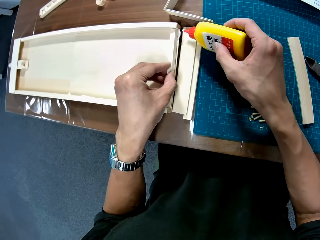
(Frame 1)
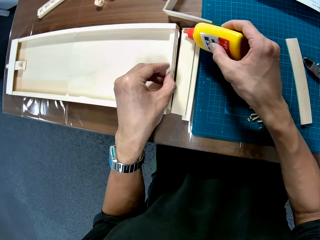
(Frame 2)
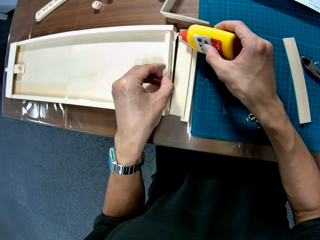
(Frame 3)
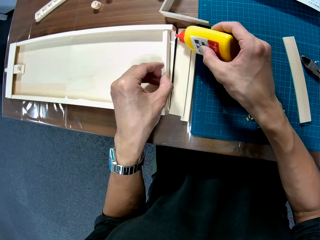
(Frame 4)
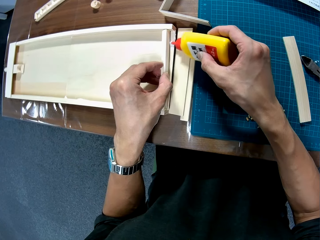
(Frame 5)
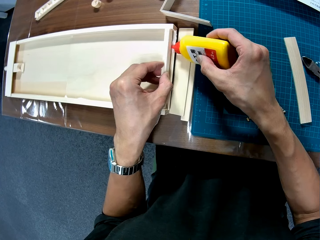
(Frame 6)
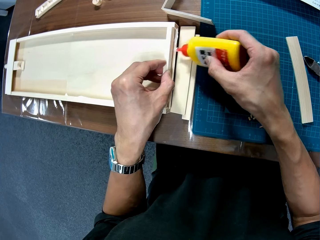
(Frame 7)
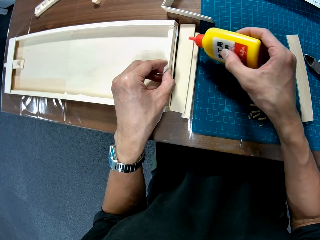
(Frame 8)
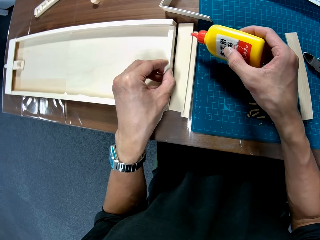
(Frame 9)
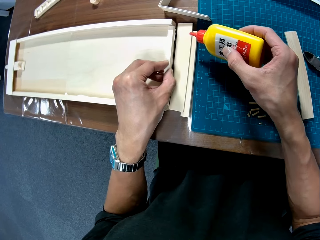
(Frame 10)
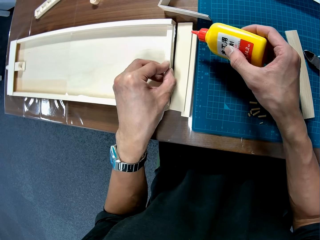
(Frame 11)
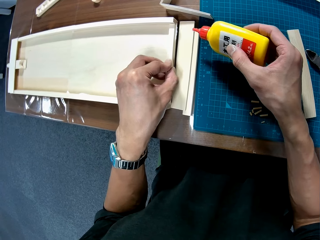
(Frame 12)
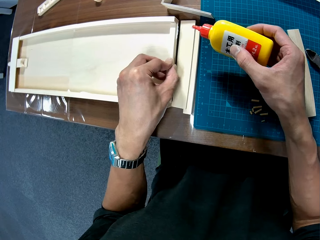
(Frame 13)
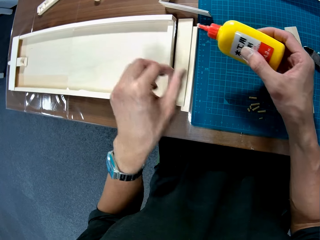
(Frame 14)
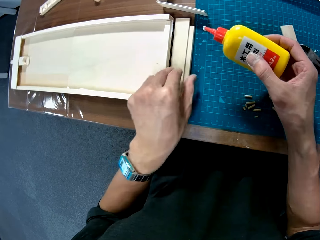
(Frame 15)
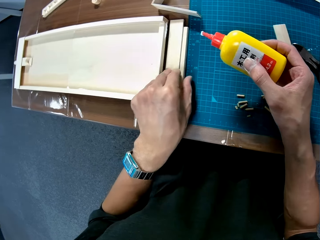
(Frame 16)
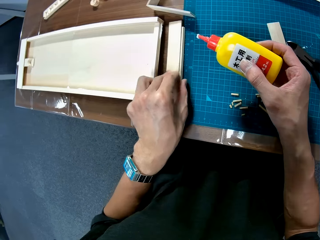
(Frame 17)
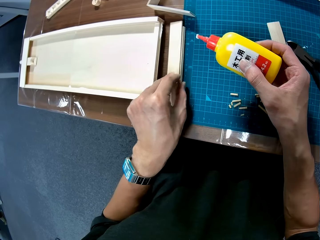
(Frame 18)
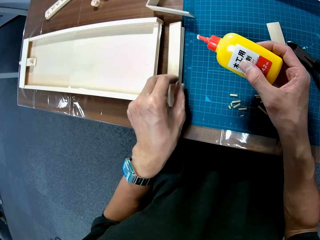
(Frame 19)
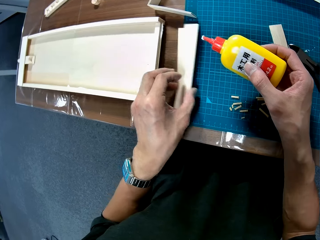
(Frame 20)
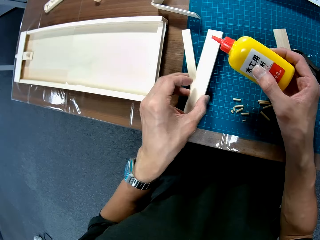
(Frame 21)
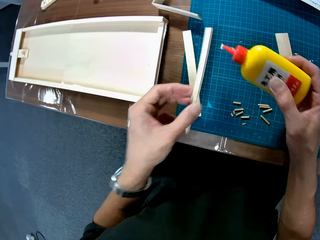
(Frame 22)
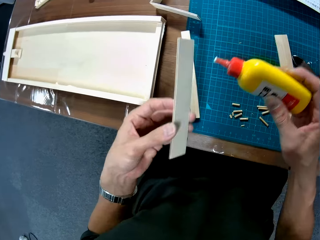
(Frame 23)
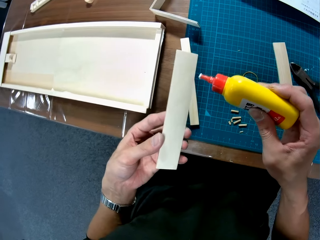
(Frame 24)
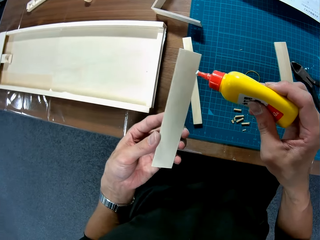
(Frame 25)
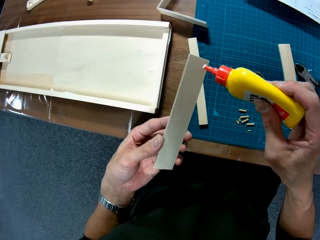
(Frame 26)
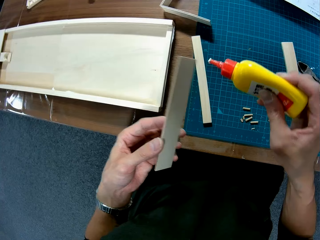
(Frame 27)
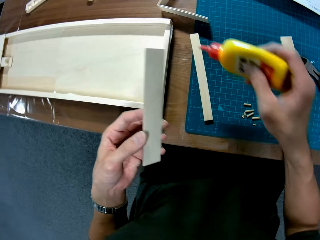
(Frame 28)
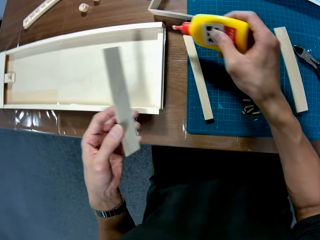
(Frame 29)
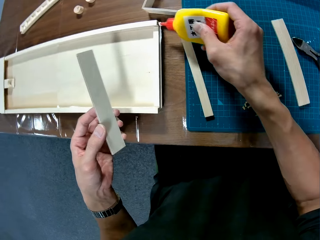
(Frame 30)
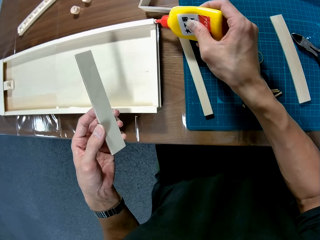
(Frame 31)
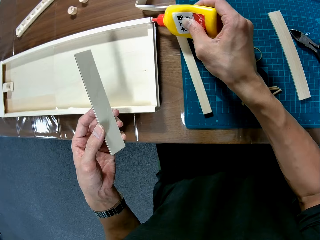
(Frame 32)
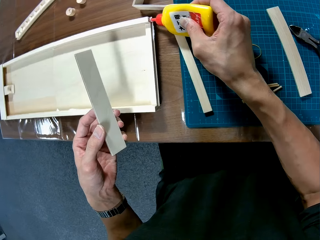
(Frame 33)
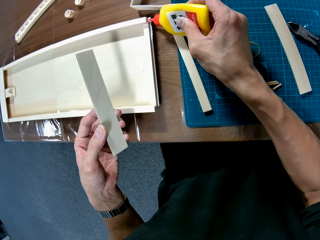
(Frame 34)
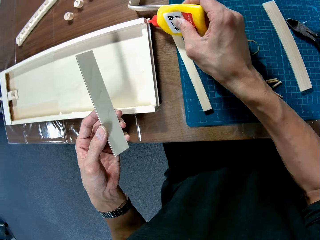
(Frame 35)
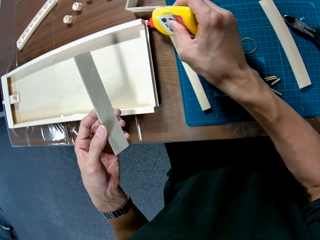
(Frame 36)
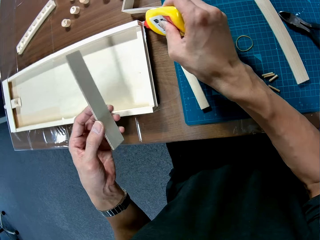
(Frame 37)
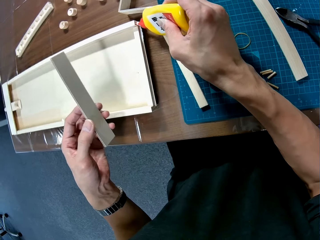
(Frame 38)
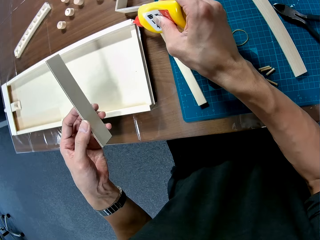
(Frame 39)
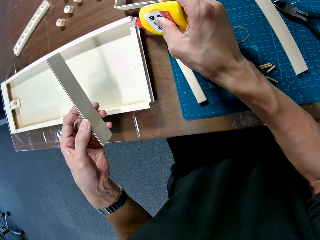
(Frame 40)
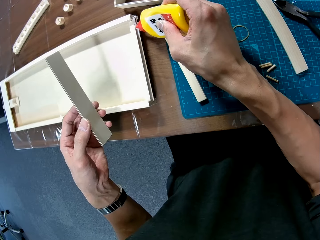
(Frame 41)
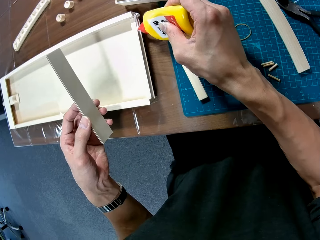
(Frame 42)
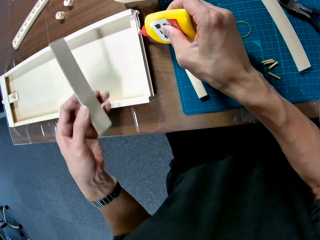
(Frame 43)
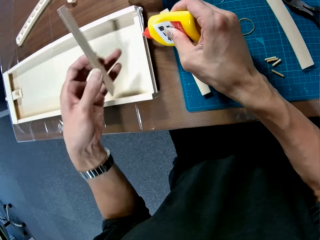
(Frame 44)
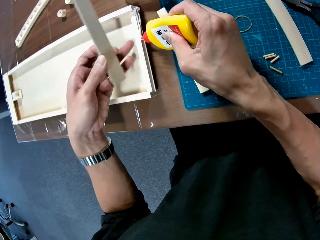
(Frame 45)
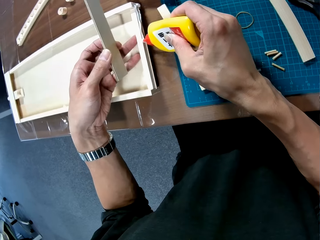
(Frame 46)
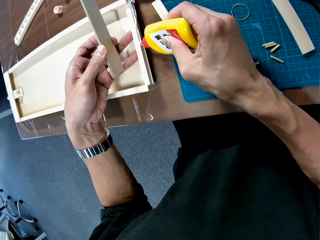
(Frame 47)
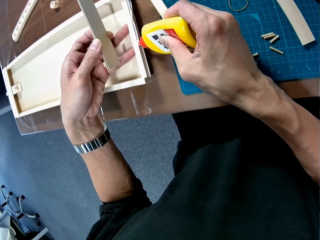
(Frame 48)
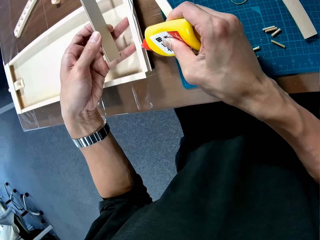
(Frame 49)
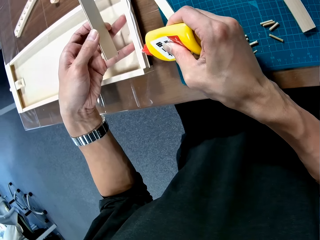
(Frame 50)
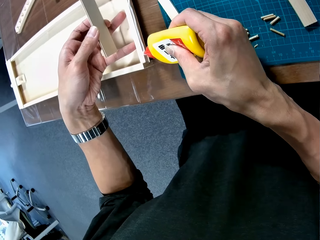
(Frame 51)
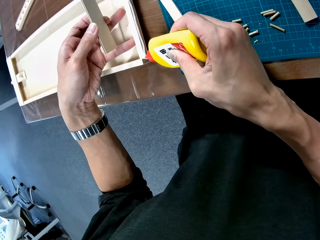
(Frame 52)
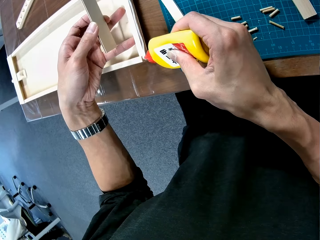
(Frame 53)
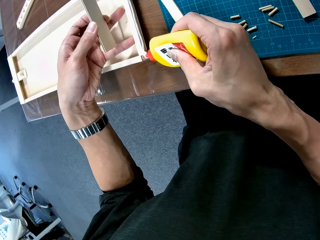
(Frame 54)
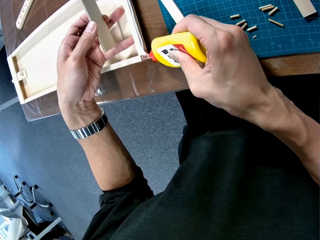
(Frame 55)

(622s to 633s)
The camera wearer applies the glue on the box. They attach the piece to the assembled piece. They take another carton piece. They apply the glue on the box.

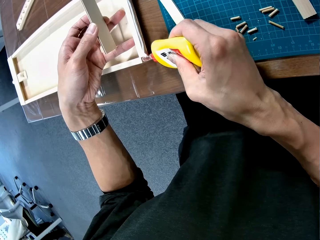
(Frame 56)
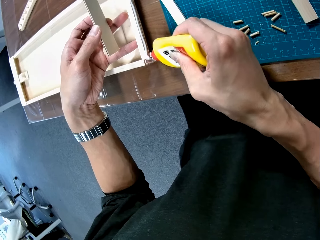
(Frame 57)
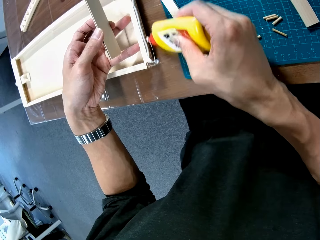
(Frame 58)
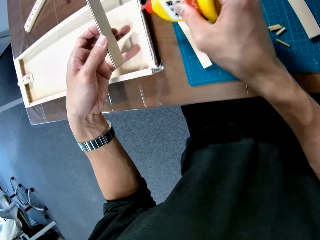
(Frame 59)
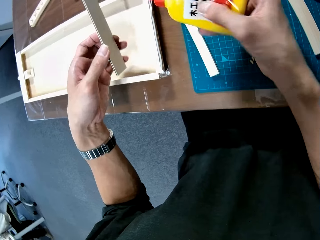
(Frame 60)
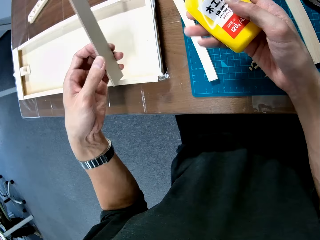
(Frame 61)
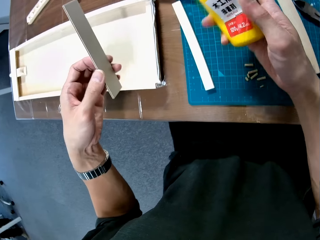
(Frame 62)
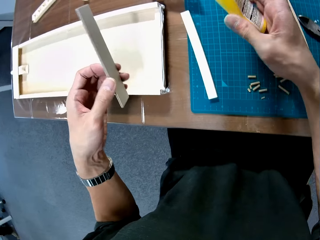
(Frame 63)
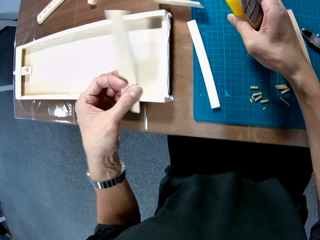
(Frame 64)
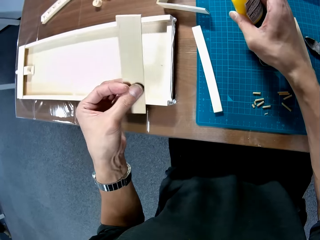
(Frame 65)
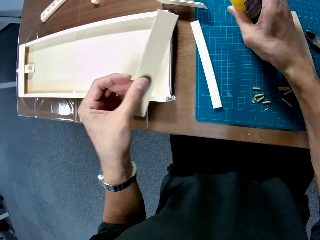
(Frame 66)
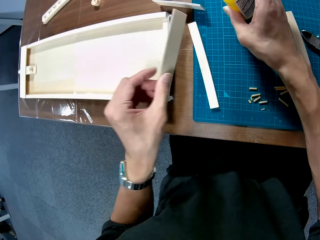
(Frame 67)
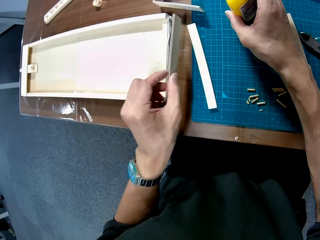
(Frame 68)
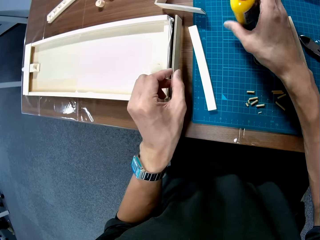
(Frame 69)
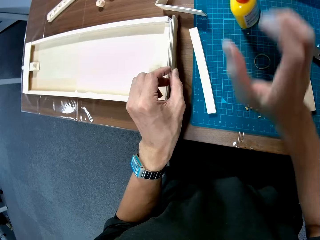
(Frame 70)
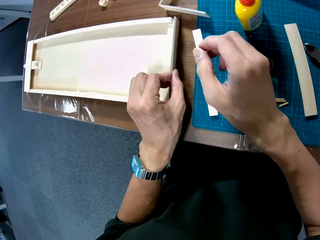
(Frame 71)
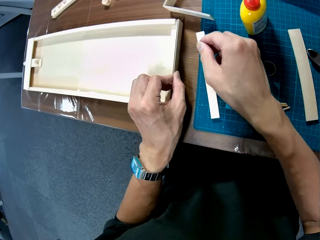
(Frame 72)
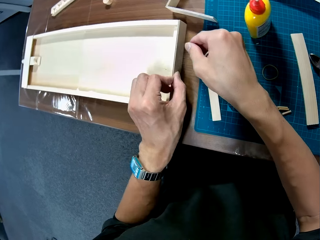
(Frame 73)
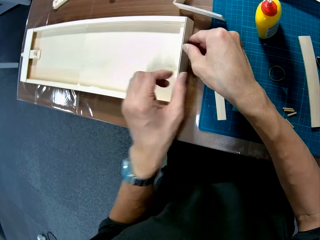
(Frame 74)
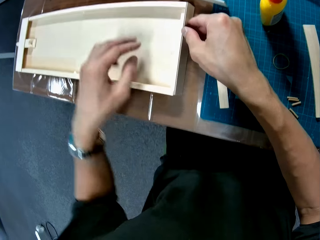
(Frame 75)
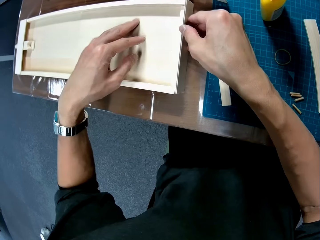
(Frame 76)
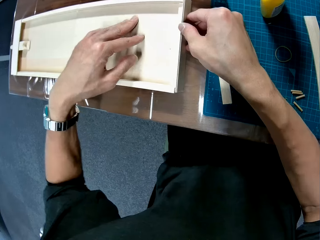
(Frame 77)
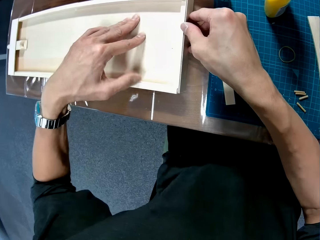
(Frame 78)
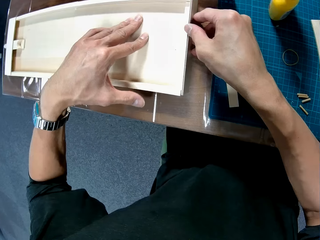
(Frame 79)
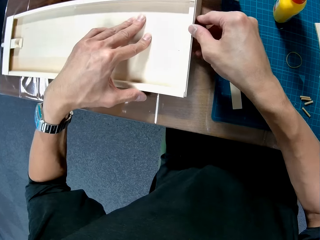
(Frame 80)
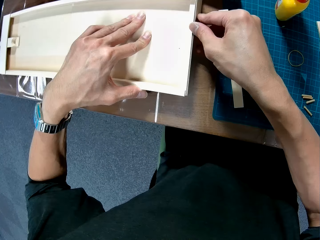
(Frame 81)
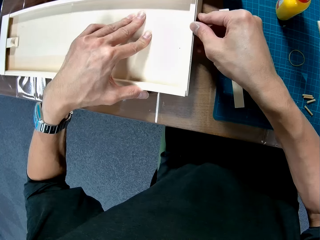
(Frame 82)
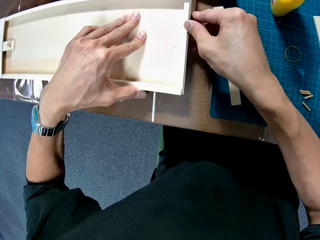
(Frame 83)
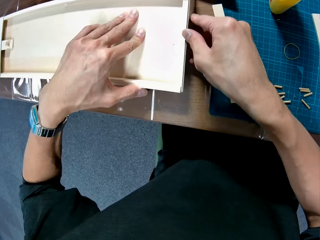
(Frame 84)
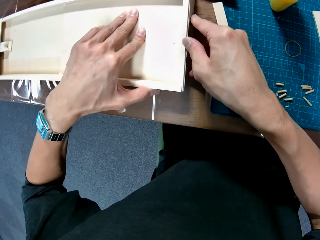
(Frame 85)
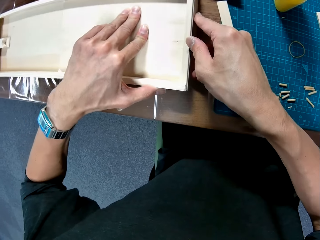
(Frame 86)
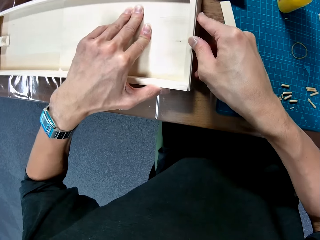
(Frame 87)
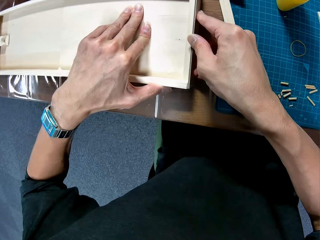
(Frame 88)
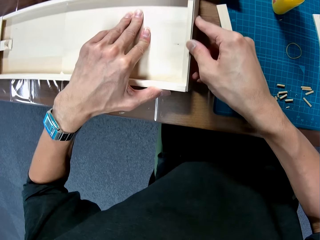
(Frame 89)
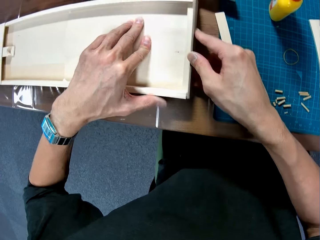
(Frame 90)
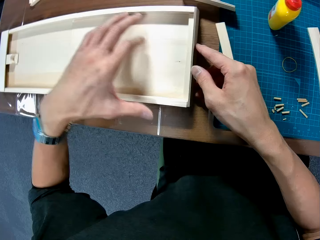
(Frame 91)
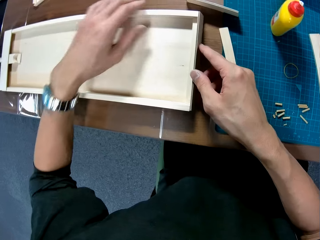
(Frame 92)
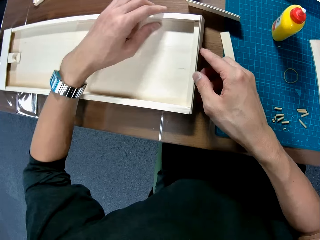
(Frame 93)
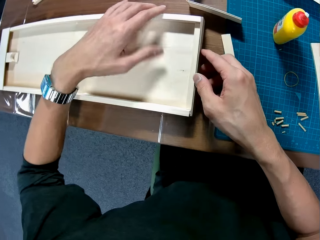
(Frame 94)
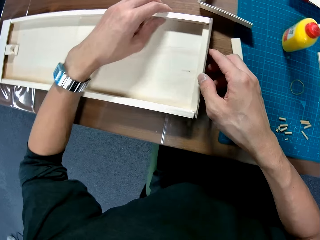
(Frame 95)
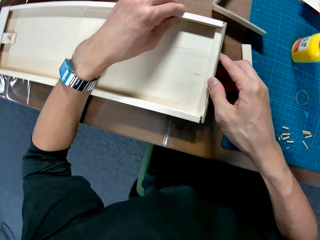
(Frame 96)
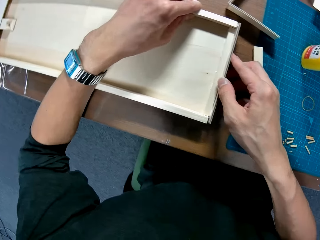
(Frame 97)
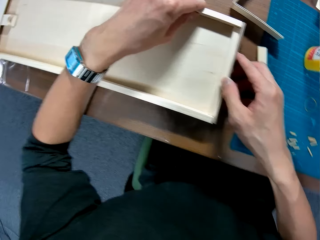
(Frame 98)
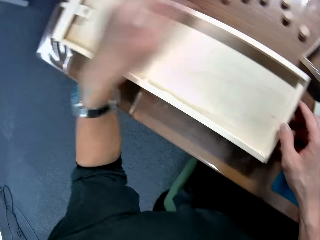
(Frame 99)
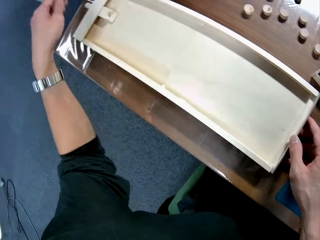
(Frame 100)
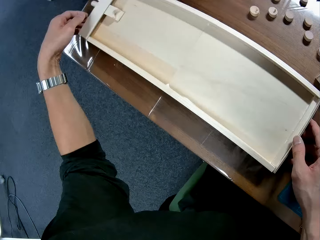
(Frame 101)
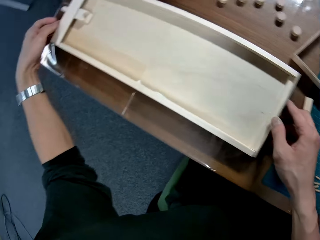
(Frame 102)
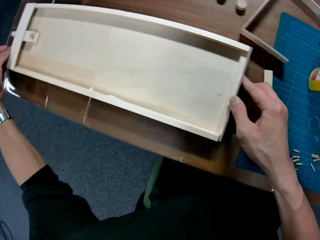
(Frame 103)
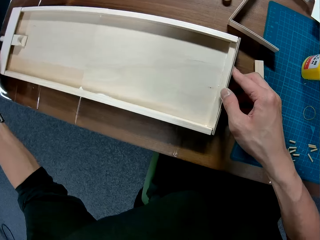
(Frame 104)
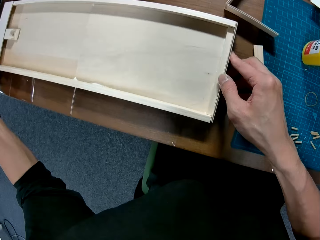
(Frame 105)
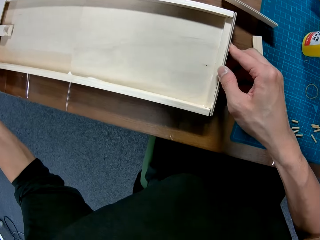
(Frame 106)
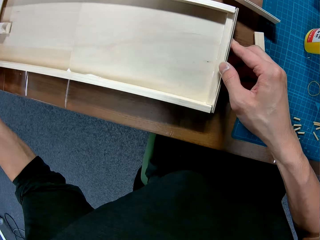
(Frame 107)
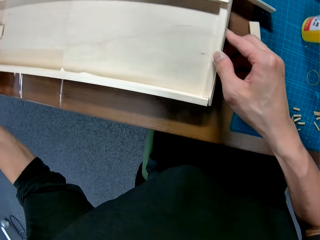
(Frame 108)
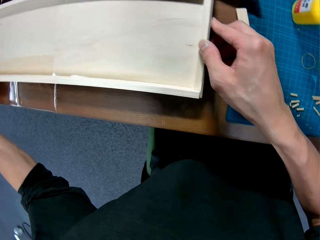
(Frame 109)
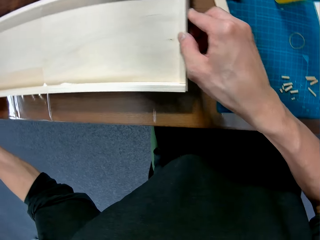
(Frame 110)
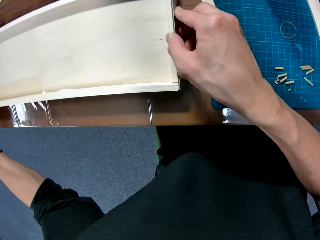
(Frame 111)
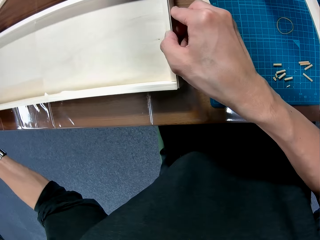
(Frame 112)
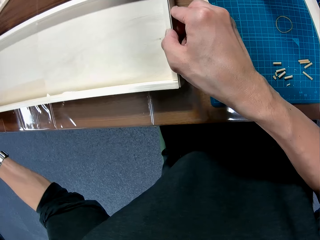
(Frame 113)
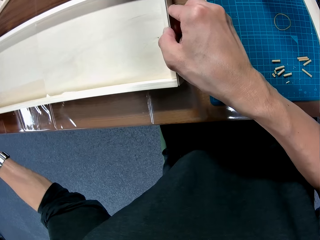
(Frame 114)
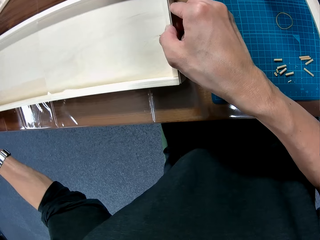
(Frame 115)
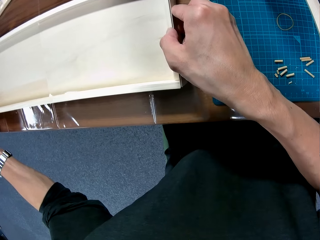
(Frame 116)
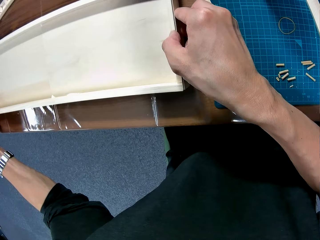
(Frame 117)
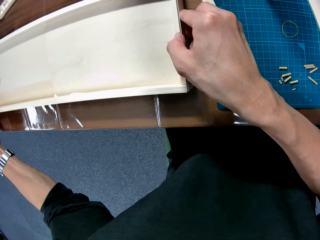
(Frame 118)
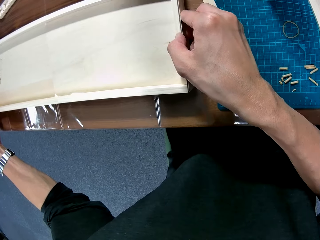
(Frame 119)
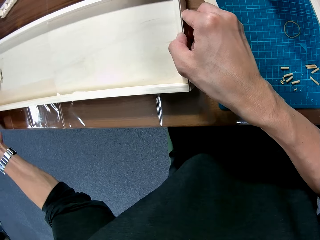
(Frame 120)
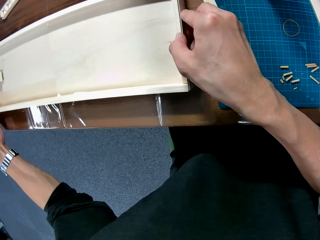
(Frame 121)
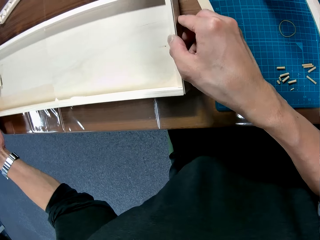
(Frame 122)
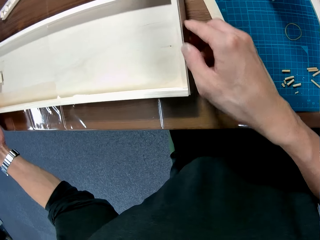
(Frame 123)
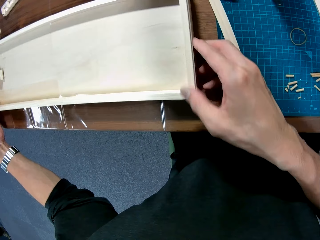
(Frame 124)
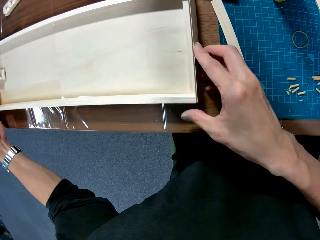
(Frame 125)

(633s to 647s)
The camera wearer drops the glue. They fix the carton piece onto the box. They hold the box in both sides.
